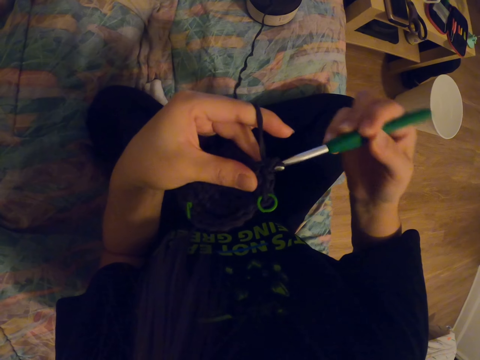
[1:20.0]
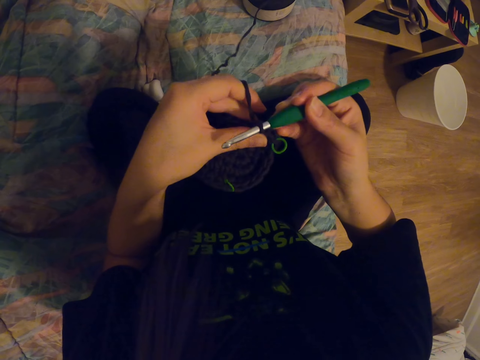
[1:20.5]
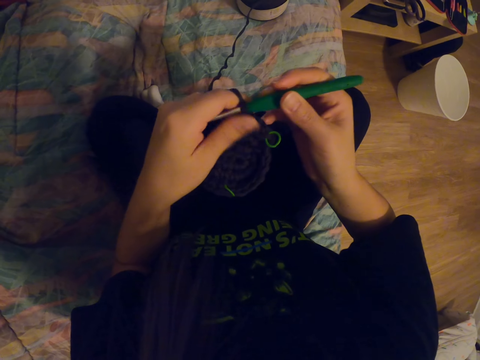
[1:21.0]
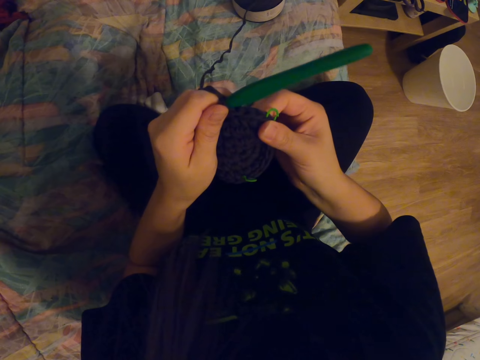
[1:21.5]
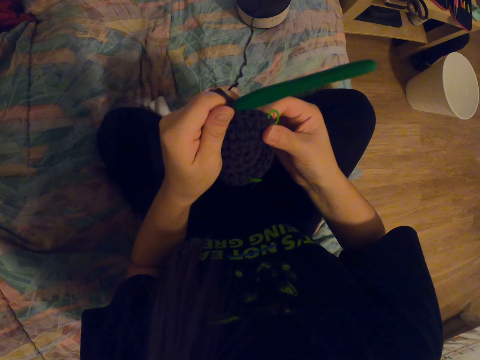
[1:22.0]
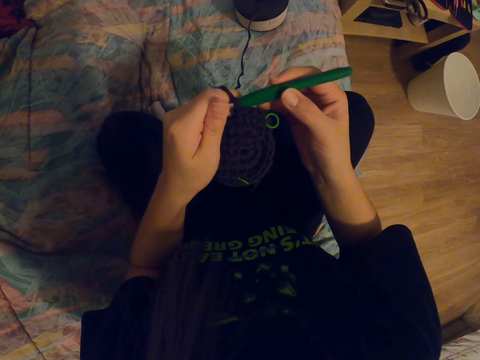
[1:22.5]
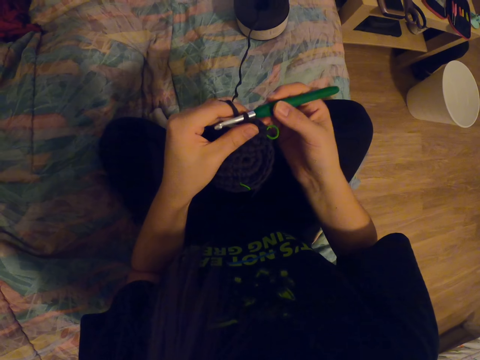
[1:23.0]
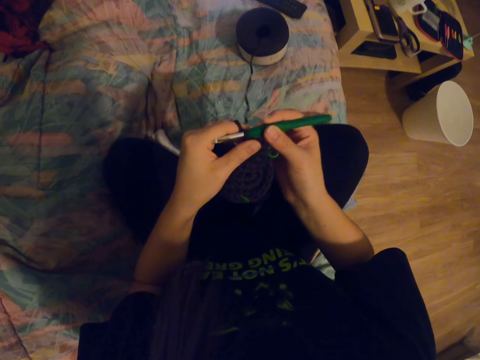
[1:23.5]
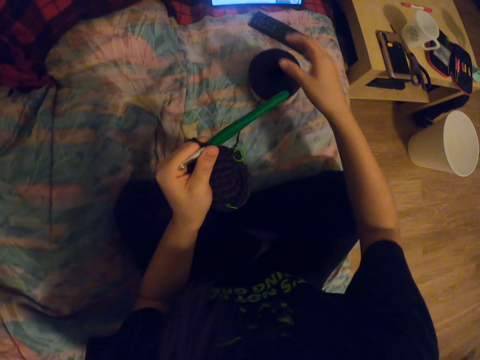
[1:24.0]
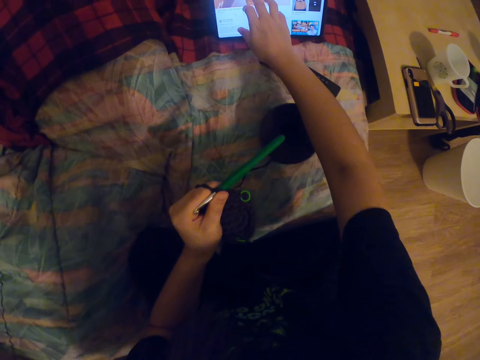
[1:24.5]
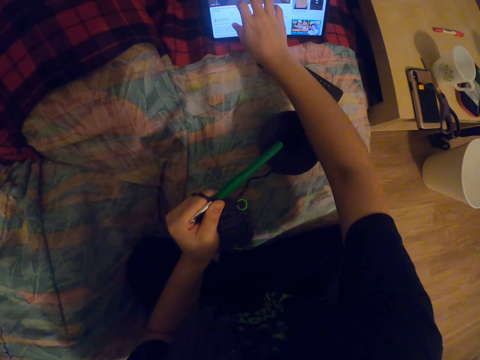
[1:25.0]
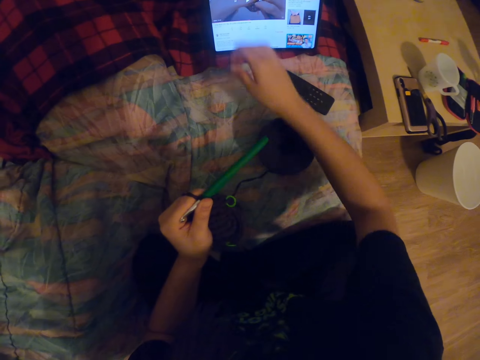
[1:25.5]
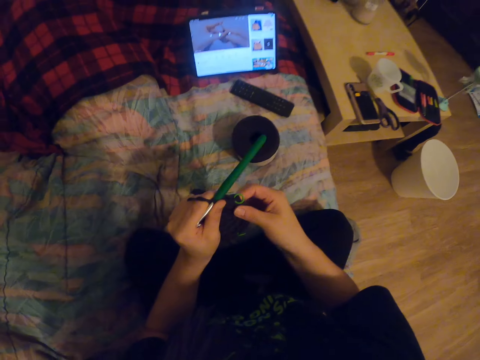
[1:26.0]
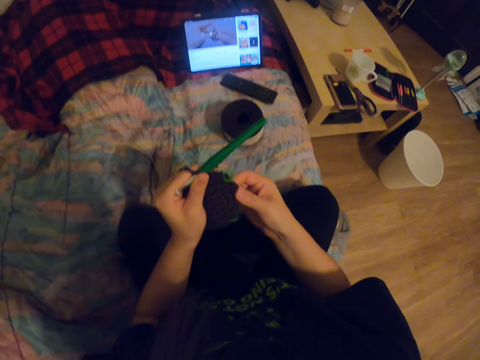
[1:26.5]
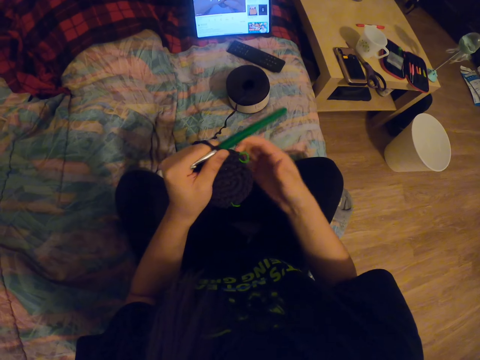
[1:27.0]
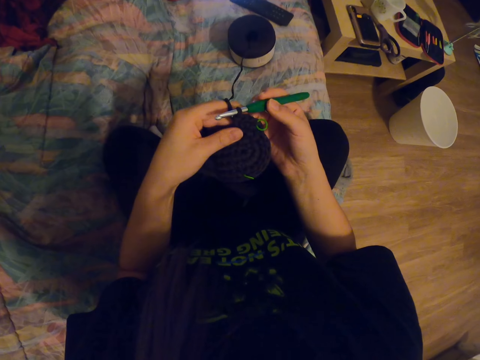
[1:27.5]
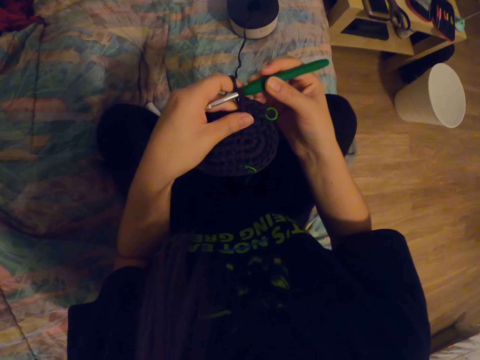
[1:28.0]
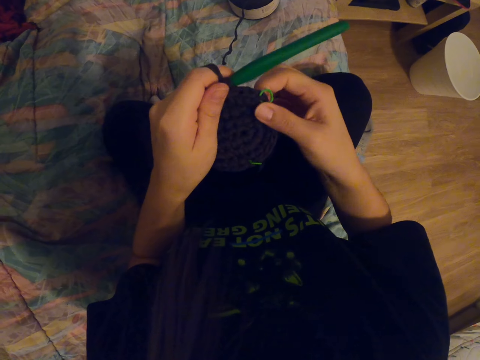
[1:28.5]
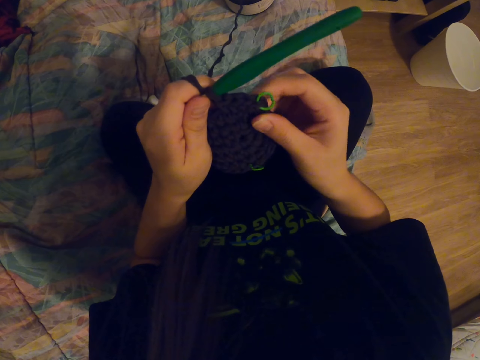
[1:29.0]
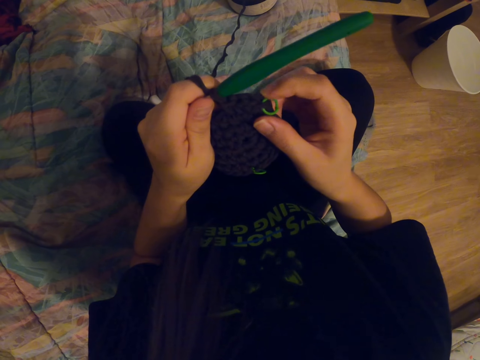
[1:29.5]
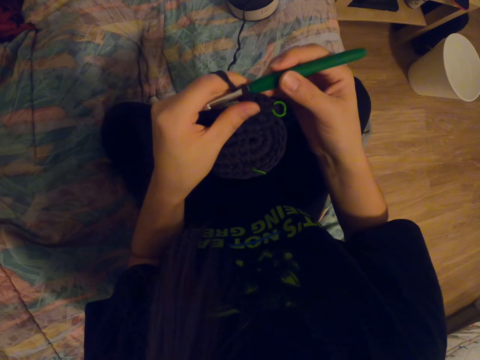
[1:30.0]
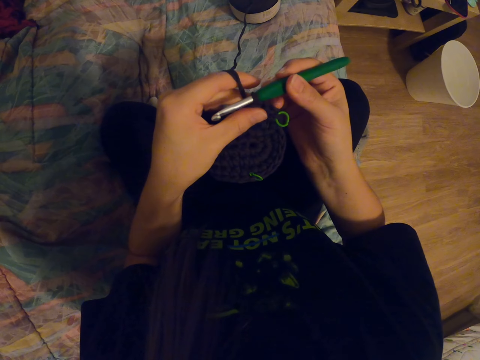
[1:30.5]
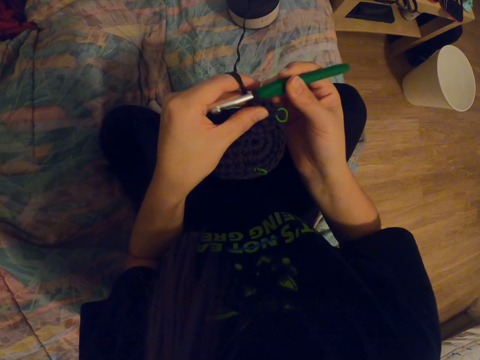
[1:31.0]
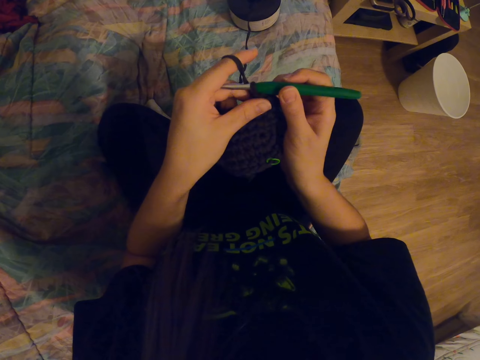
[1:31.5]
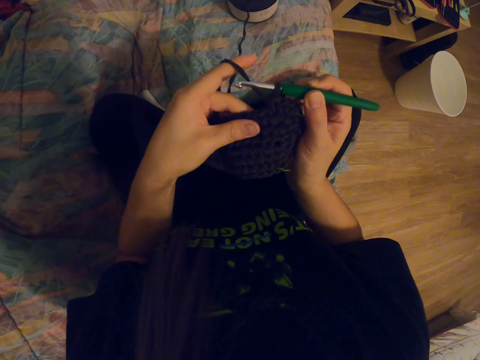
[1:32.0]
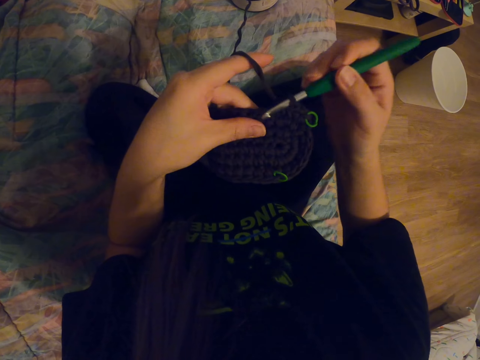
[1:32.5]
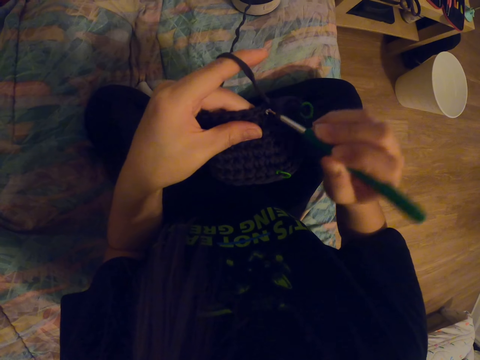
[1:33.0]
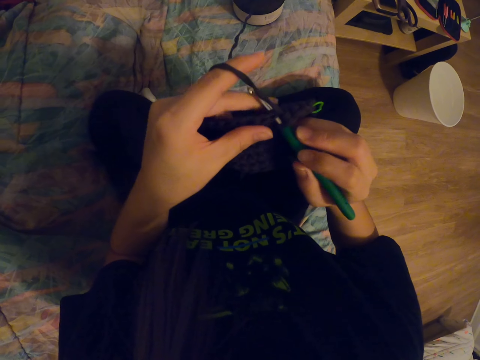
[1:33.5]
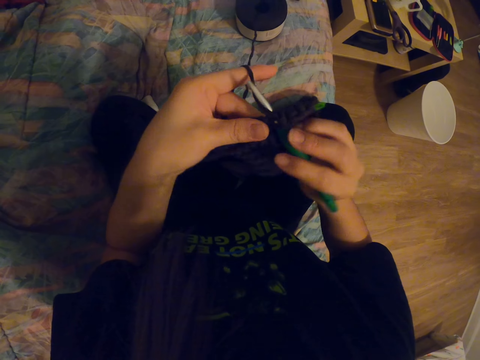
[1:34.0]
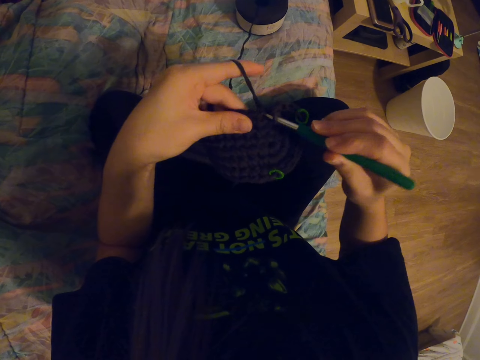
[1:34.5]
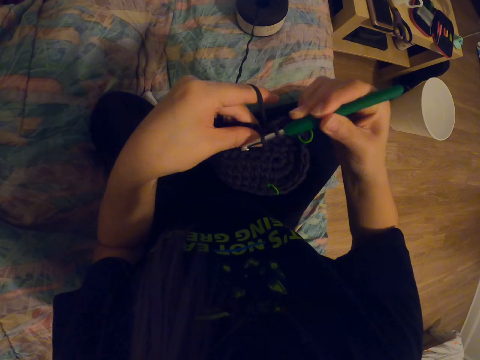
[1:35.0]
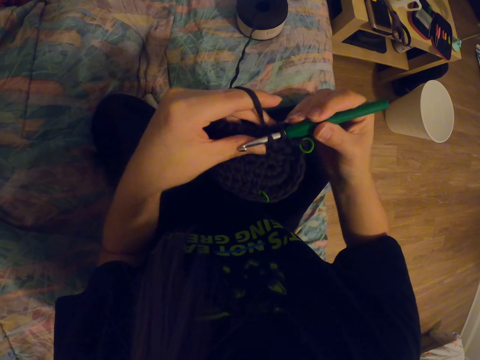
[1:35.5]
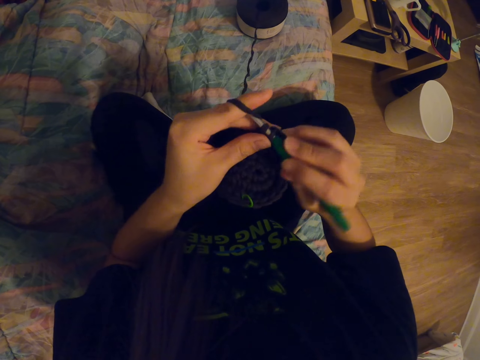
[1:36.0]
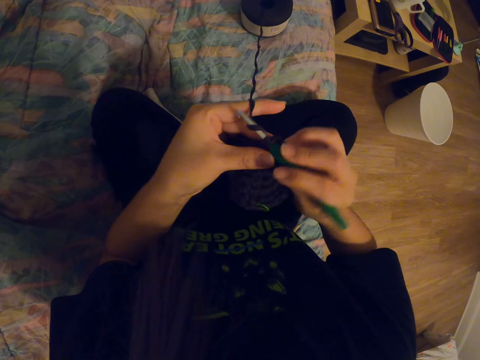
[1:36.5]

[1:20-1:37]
The camera wearer aligns the garment. They hold the crochet hook. They use a tablet. They align the garment. They knit a thread. They hold the crochet hook. They align the garment. They crochet the garment.

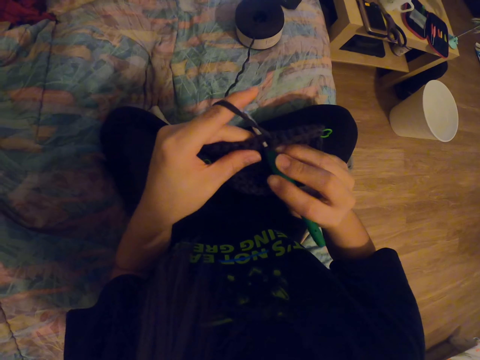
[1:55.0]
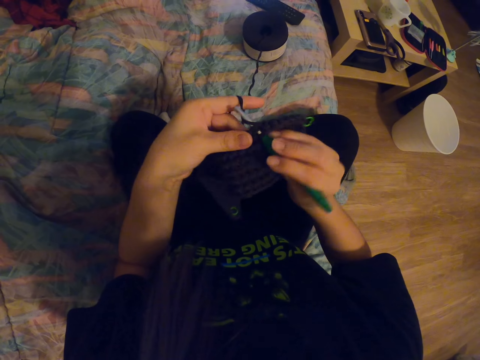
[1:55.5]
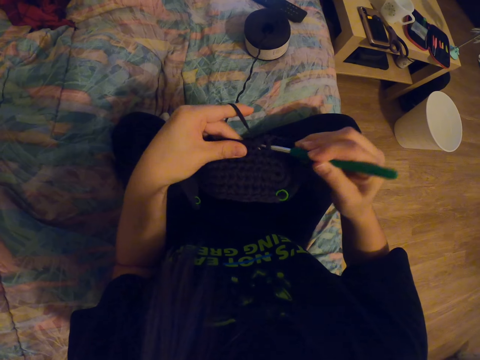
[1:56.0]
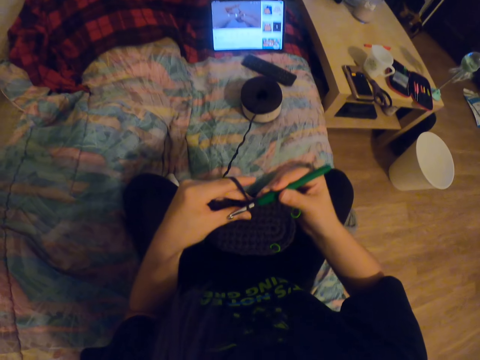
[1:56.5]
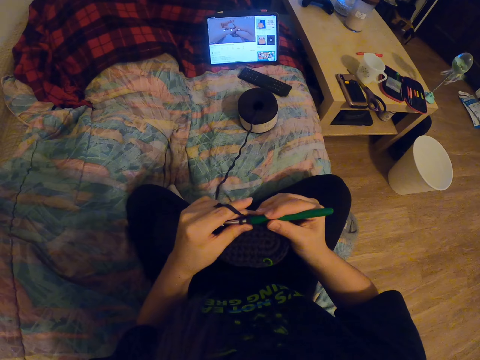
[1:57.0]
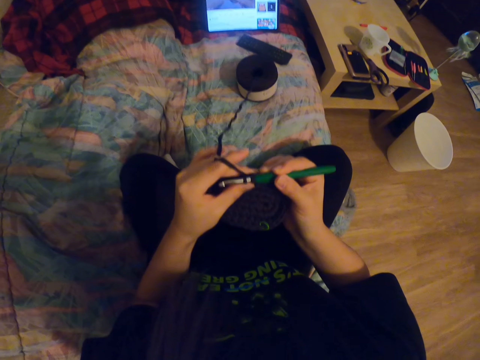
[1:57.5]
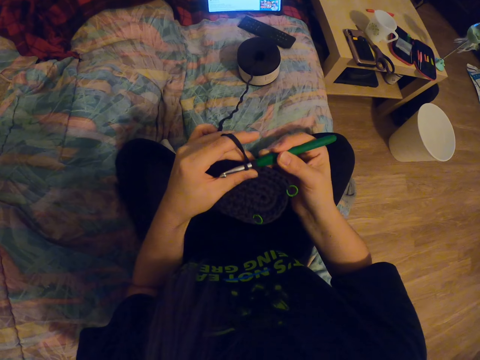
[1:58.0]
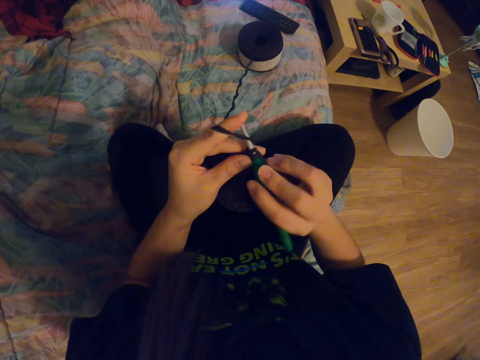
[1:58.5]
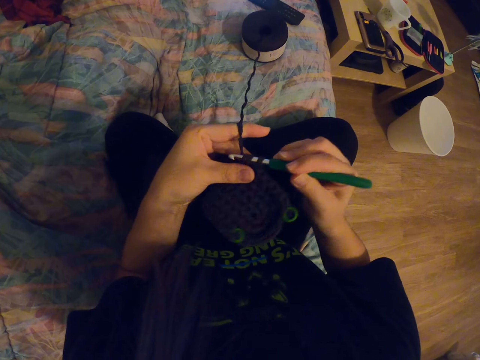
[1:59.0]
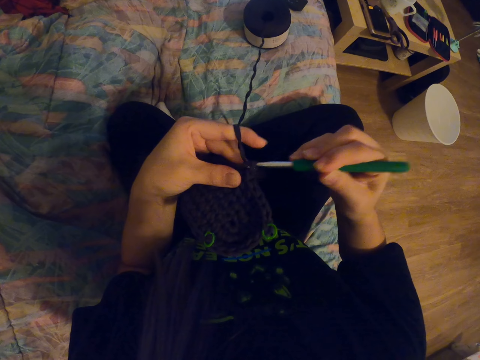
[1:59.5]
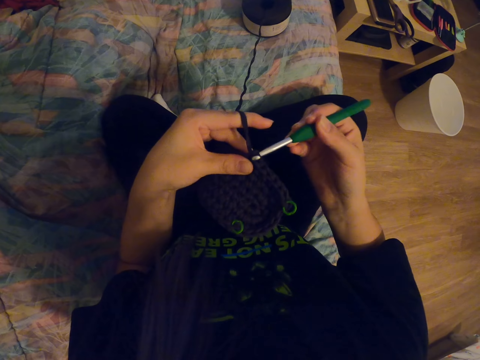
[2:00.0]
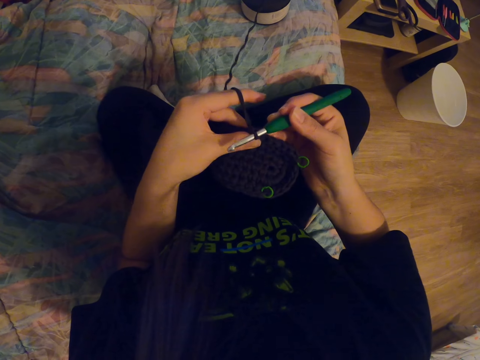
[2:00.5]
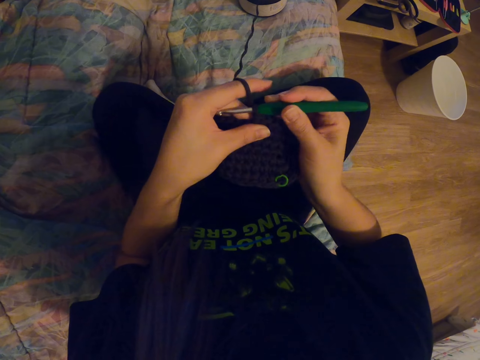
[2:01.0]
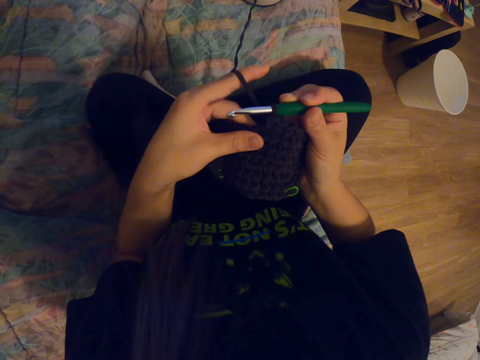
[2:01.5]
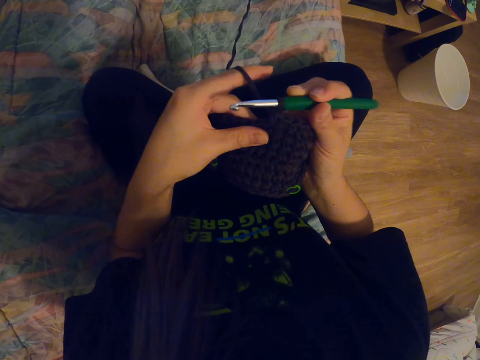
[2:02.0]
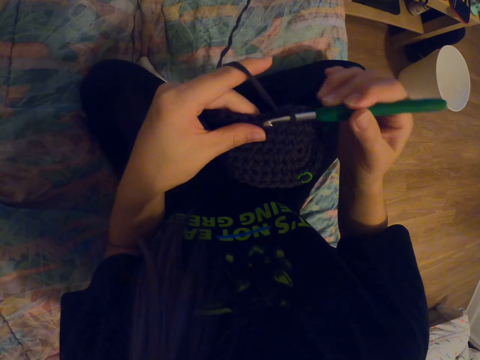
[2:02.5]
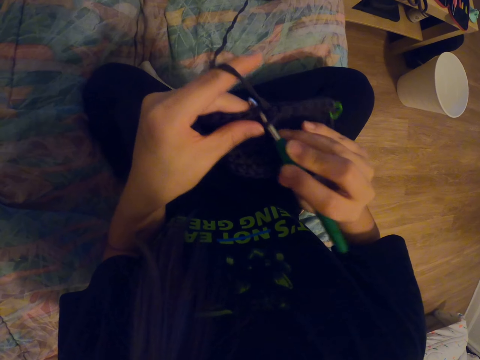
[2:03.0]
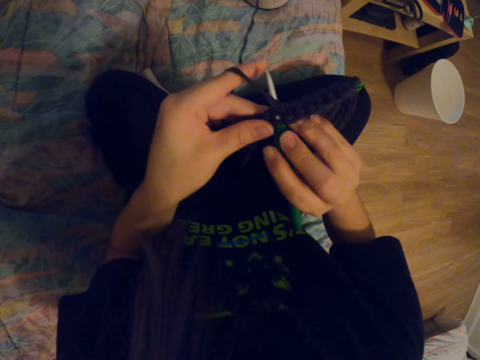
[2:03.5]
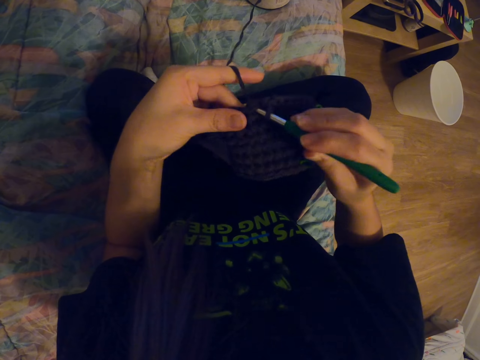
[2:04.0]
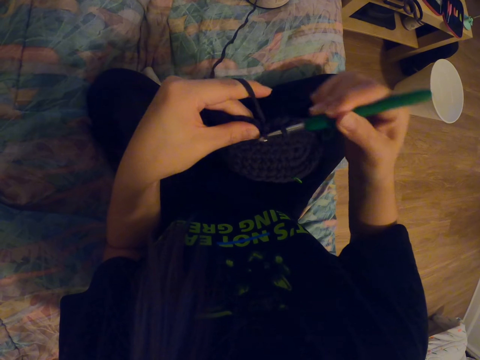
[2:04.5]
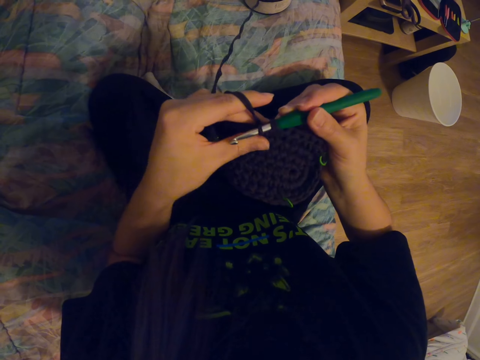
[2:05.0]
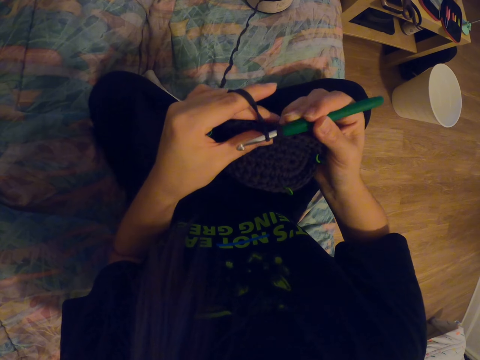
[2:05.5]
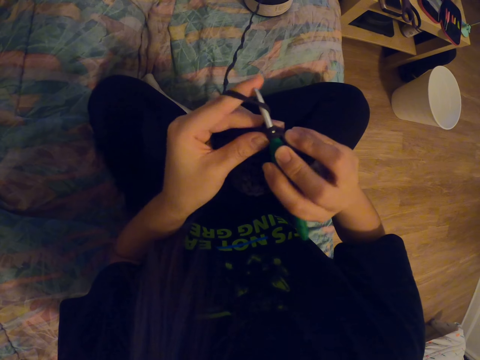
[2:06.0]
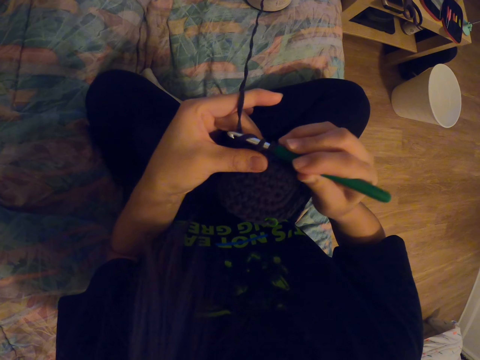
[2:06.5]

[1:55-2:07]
The camera wearer looks at the tablet. They crochet a garment.
